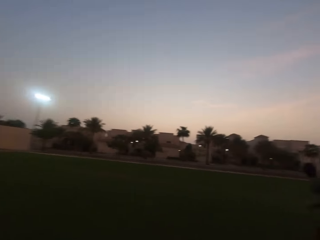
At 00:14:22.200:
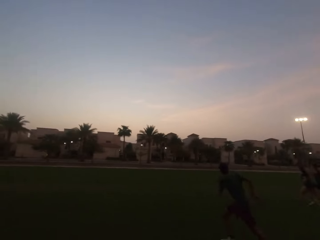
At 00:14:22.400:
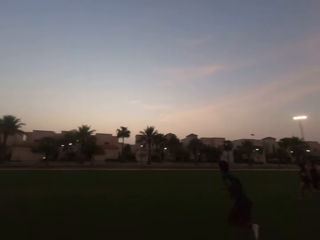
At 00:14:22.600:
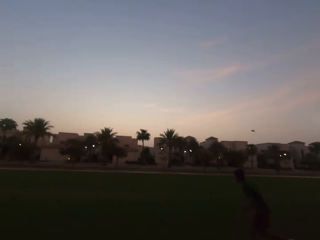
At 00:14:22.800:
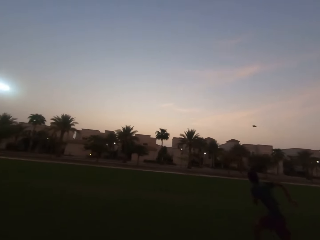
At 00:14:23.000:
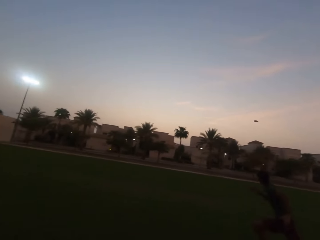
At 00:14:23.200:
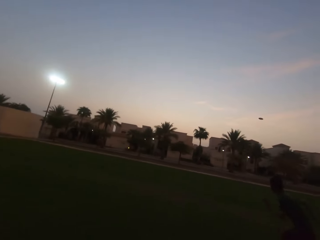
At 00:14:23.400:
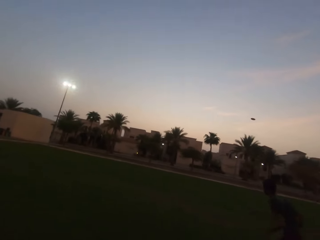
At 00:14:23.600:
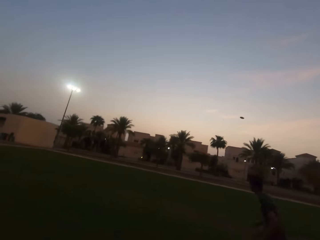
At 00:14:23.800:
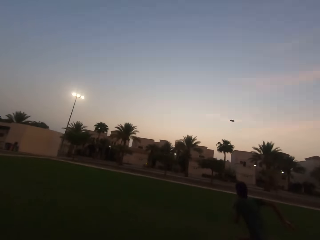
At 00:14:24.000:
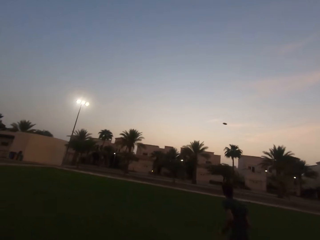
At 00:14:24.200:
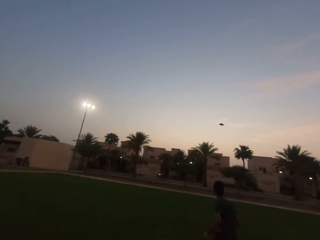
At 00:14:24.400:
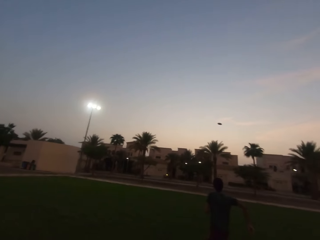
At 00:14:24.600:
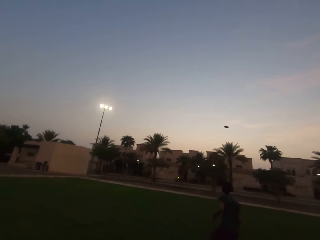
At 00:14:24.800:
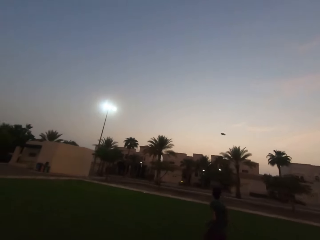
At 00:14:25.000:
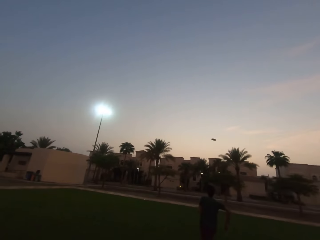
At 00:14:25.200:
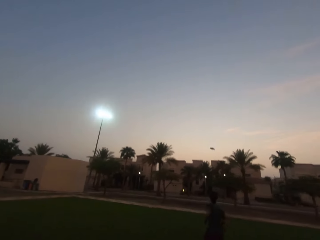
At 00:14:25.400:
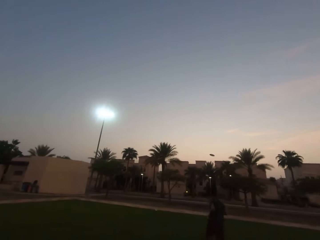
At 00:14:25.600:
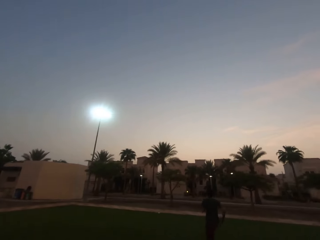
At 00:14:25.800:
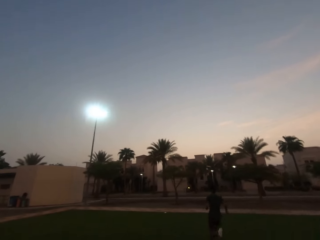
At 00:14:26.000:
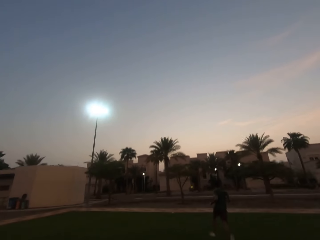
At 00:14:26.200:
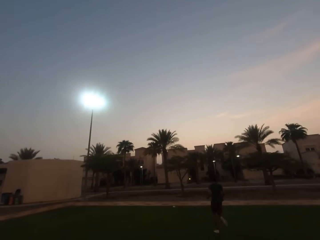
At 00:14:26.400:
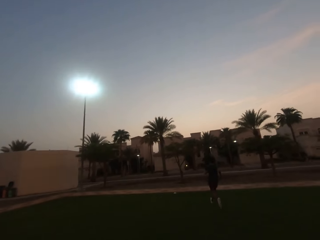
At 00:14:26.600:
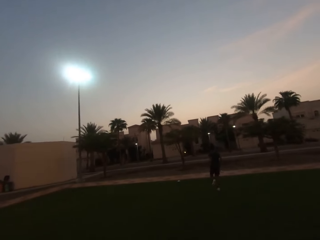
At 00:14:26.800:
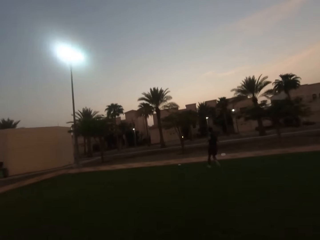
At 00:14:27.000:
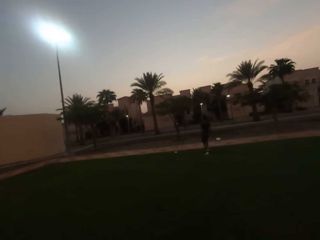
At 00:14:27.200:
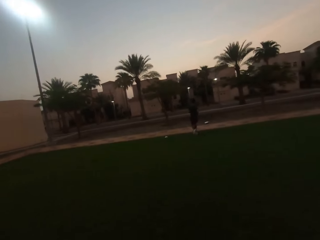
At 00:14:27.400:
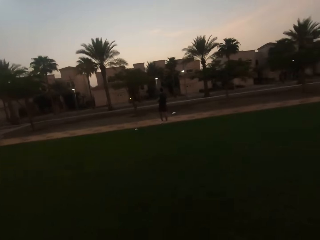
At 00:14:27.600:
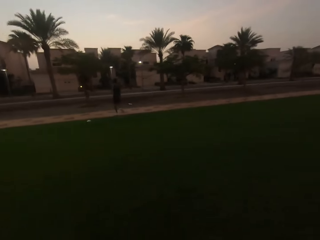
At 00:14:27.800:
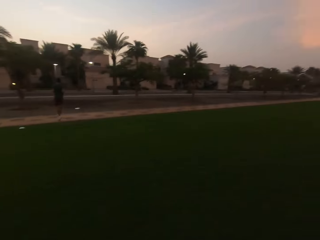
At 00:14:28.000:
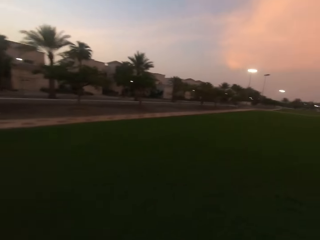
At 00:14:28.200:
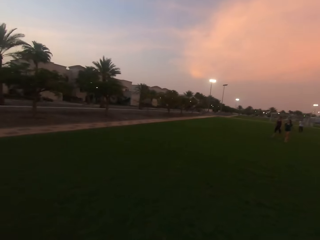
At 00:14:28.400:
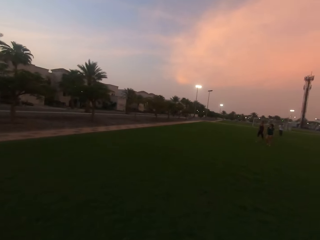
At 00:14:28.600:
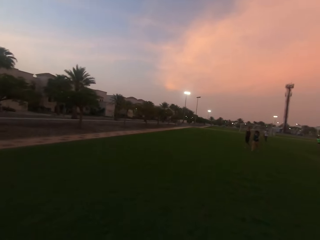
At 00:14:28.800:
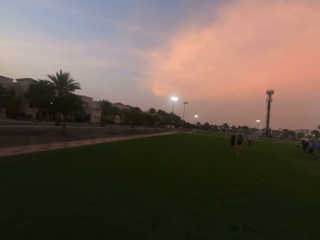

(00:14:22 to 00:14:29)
A man runs. The camera wearer turns right.

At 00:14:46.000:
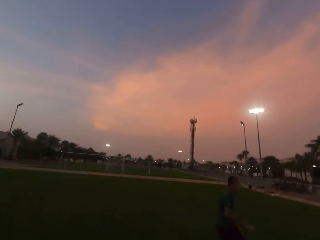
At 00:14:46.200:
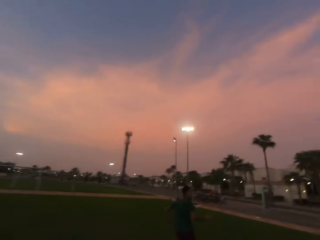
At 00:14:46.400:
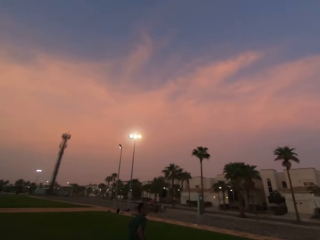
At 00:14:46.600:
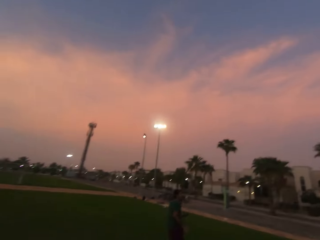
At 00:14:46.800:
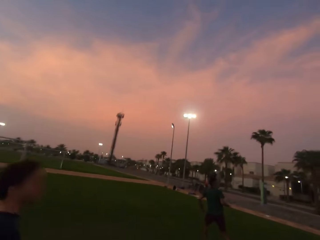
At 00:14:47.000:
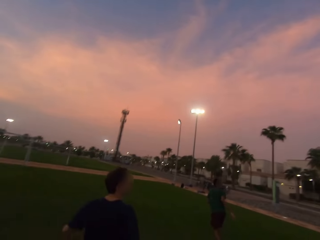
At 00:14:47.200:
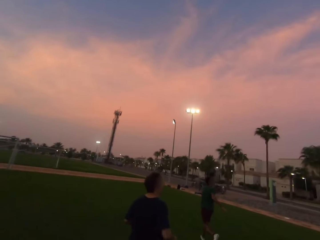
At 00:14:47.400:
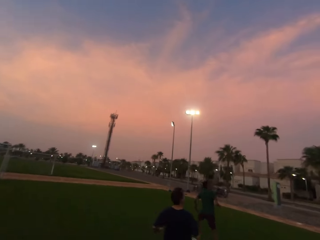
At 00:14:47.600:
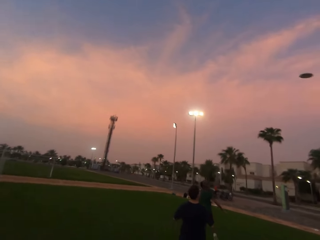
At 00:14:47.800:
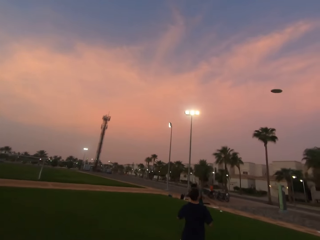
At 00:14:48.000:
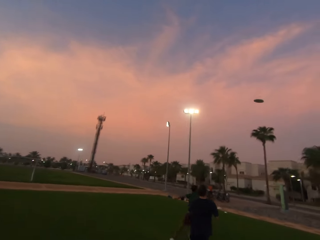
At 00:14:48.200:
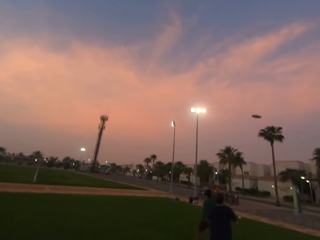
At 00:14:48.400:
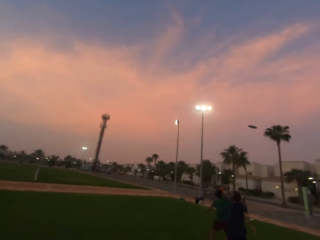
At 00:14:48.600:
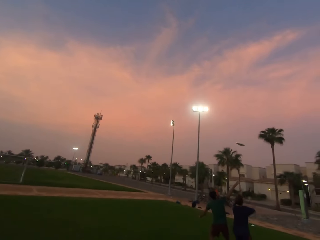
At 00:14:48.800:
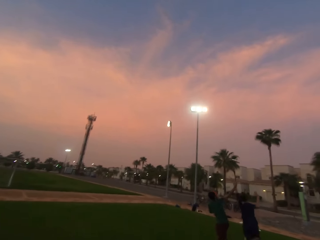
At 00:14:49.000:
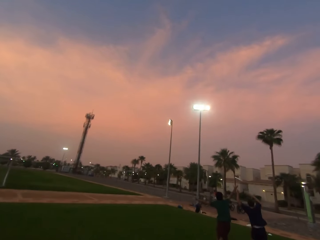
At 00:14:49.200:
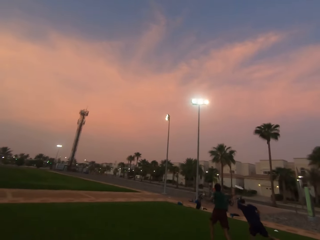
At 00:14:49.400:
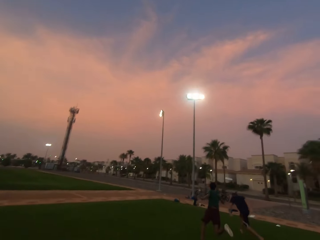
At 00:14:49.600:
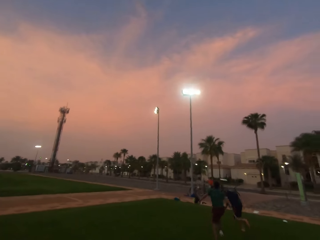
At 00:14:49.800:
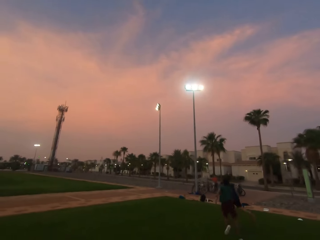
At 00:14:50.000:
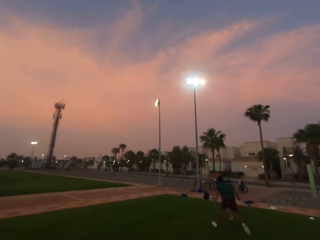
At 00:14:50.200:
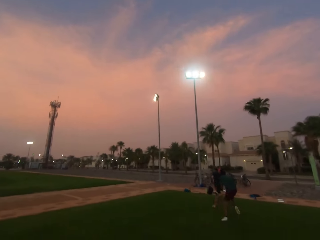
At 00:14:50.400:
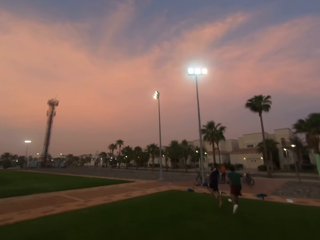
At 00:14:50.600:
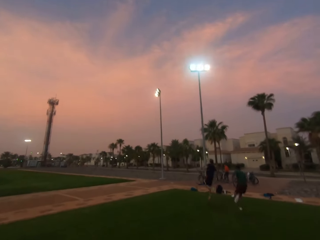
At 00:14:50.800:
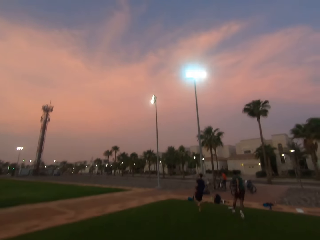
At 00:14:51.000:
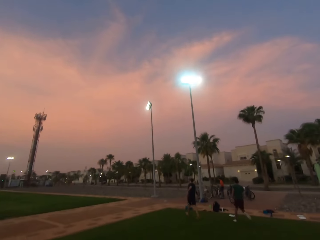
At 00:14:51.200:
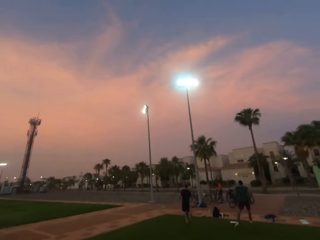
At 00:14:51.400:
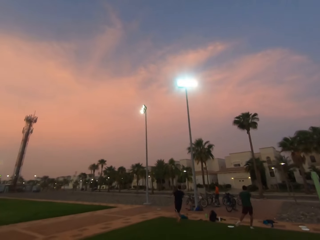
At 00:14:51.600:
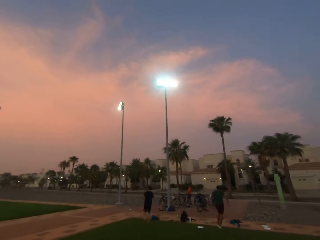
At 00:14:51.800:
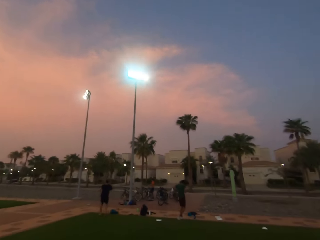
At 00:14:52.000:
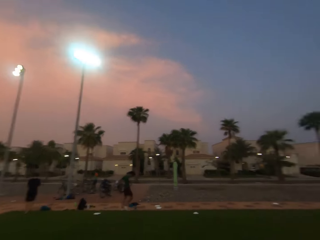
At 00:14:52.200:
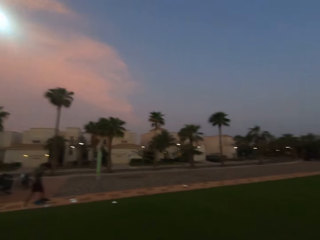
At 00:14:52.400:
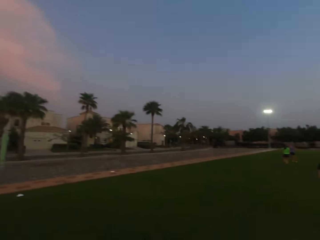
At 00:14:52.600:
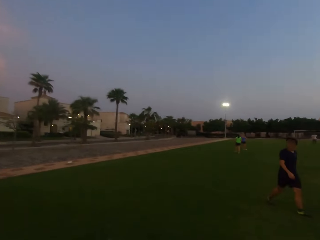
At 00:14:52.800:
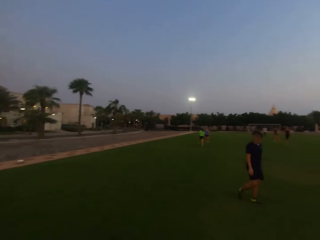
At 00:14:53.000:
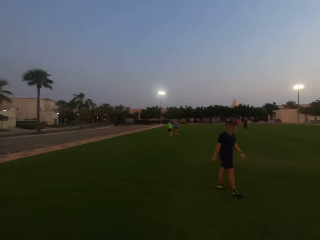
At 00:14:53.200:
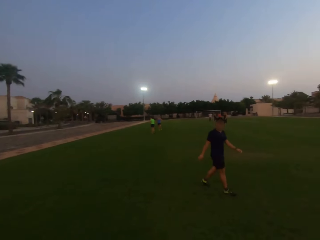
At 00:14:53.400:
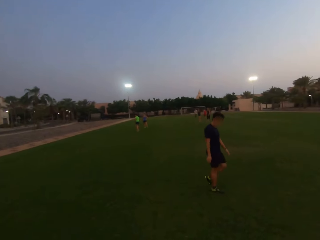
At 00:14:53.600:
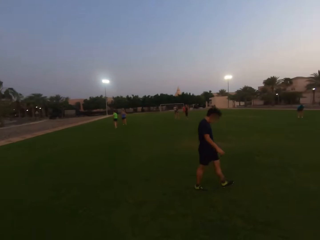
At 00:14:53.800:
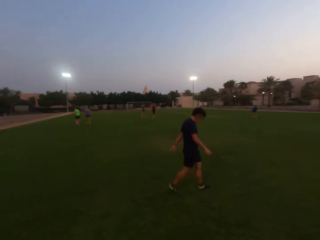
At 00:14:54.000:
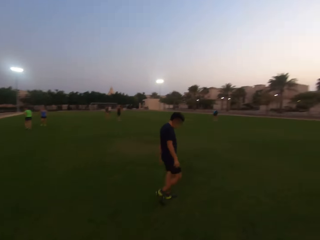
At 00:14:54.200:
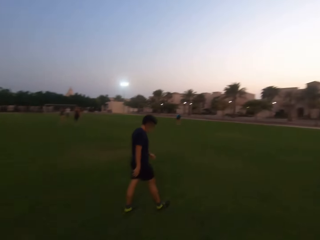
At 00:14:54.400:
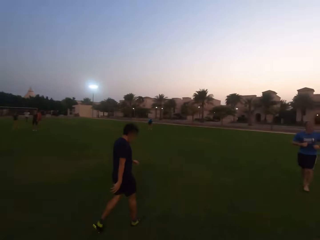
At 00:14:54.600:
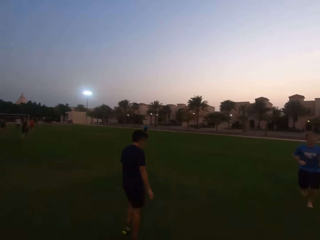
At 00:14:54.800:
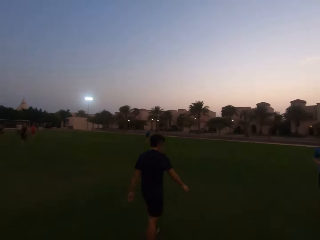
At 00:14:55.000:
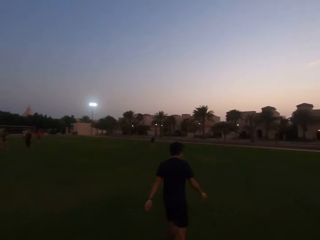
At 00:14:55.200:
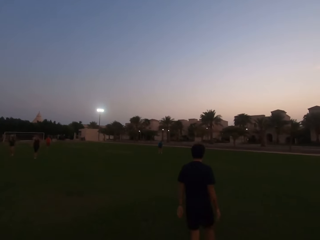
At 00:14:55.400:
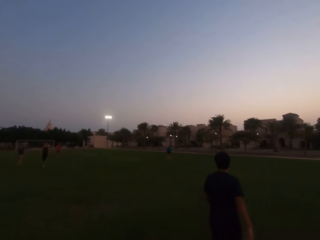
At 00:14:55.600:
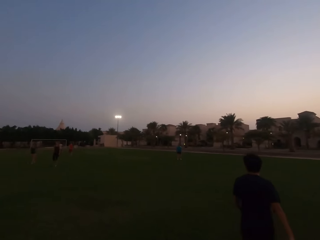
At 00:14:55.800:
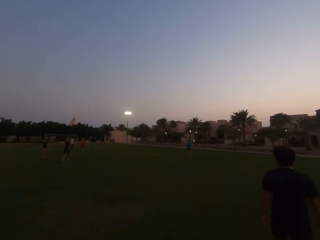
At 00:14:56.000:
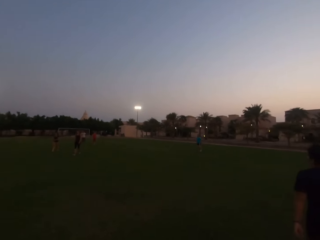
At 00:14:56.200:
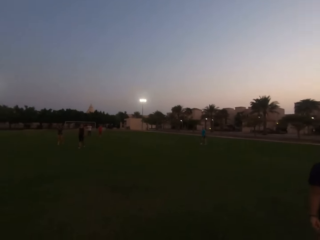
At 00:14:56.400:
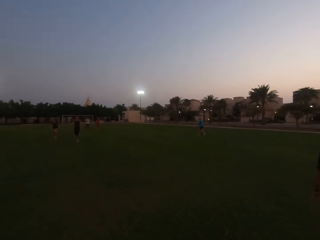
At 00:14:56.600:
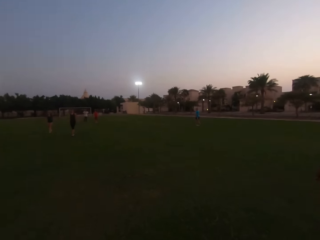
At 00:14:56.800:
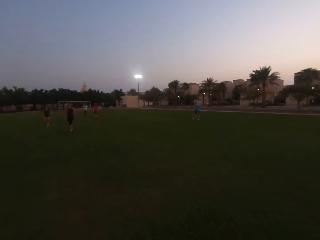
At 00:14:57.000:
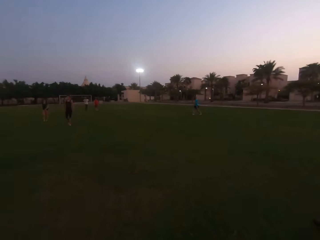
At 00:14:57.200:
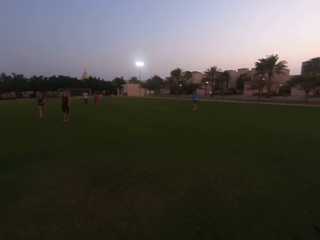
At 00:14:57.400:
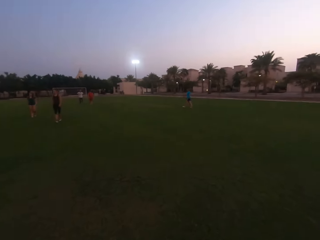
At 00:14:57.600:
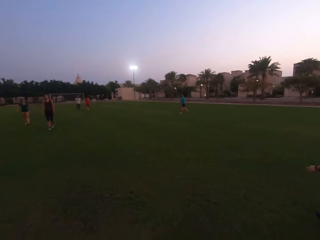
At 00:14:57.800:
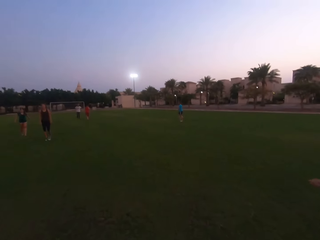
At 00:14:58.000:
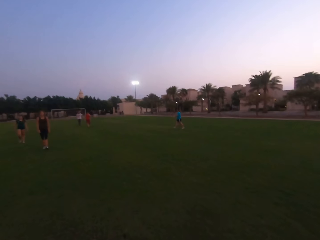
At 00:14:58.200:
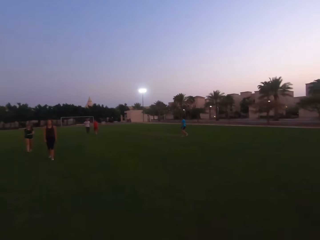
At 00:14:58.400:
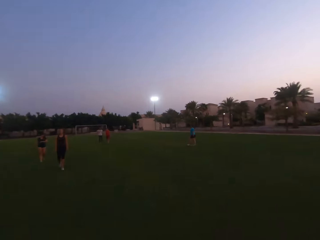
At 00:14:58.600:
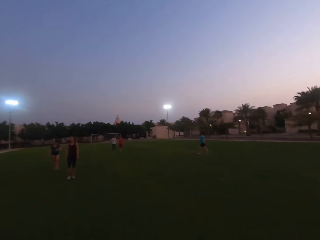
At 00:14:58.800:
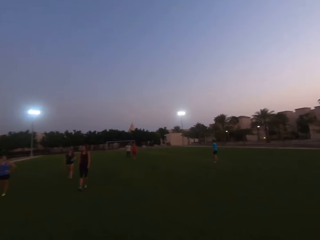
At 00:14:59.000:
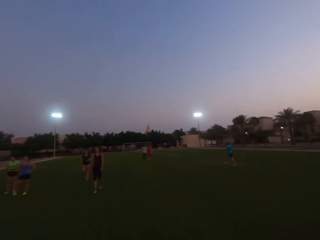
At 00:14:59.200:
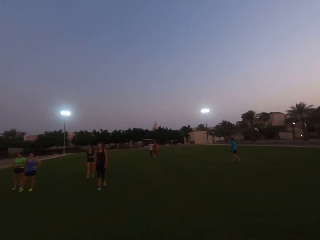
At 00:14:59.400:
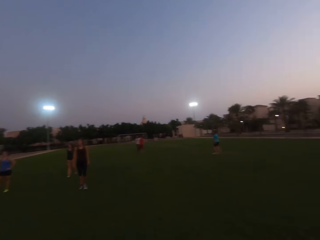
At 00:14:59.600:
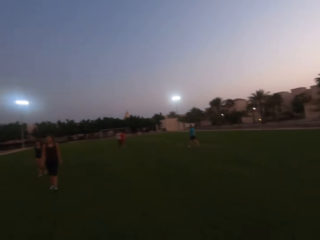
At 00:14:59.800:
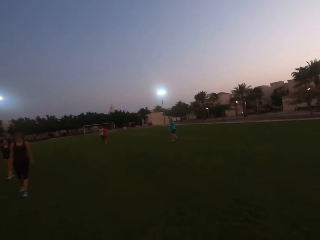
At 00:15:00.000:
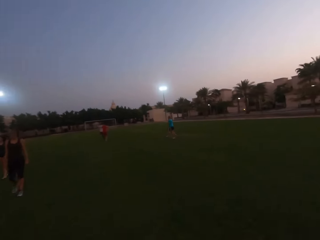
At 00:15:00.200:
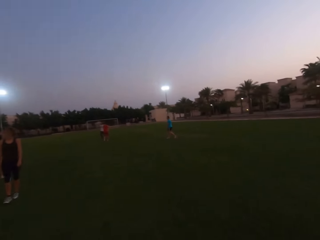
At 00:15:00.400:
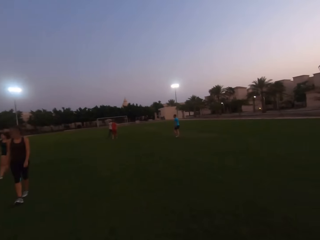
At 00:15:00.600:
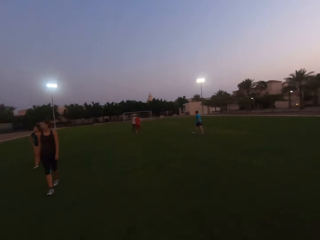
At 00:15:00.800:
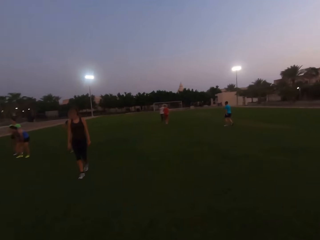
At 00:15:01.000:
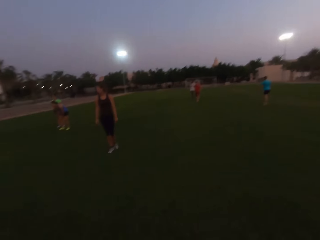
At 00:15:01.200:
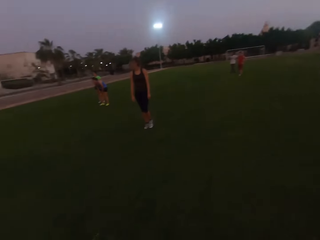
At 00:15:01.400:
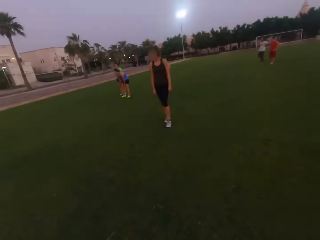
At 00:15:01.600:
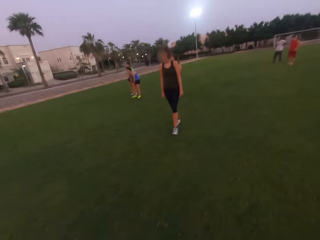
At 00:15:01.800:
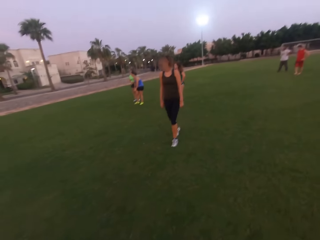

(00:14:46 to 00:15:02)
The camera wearer runs forward. They look around. A man walks. Another man runs. The camera wearer walks forward.
